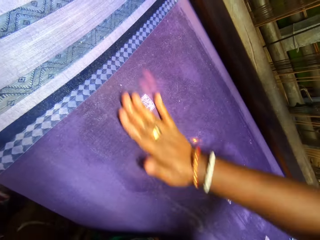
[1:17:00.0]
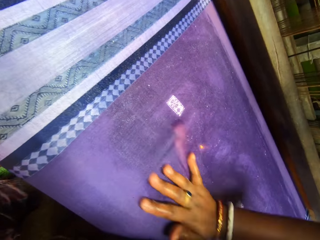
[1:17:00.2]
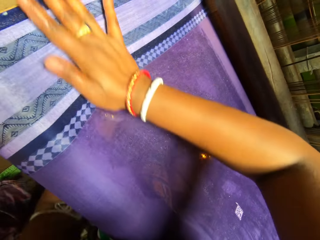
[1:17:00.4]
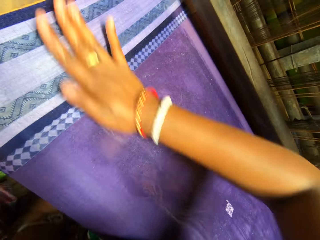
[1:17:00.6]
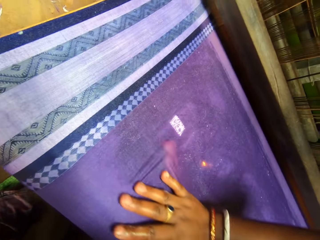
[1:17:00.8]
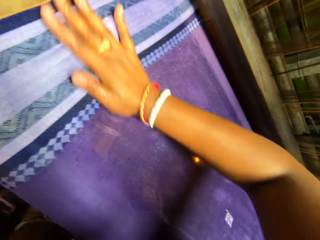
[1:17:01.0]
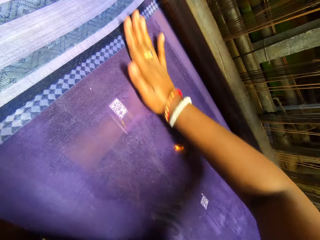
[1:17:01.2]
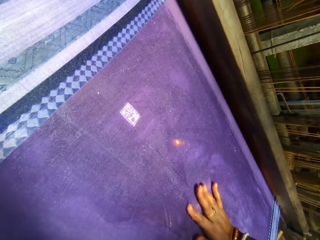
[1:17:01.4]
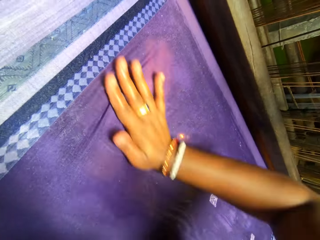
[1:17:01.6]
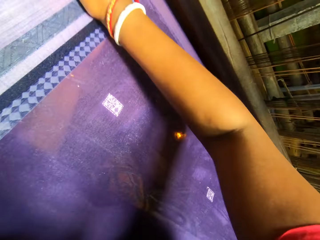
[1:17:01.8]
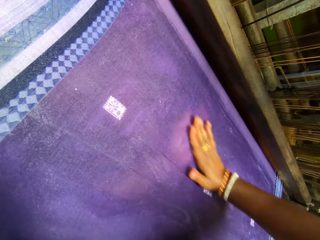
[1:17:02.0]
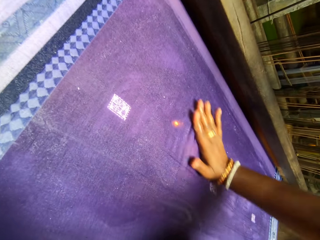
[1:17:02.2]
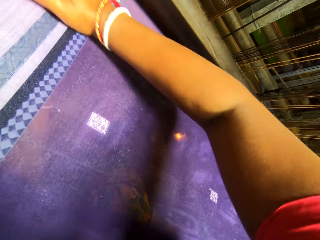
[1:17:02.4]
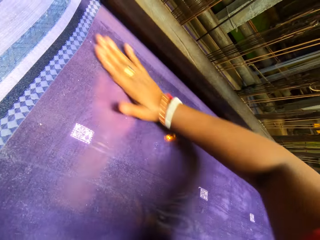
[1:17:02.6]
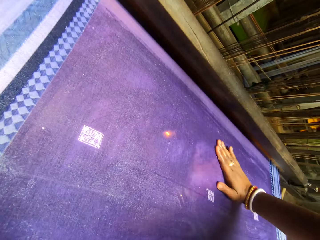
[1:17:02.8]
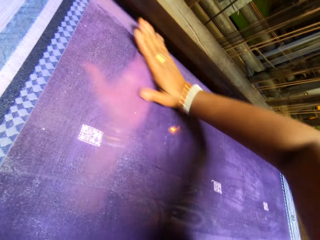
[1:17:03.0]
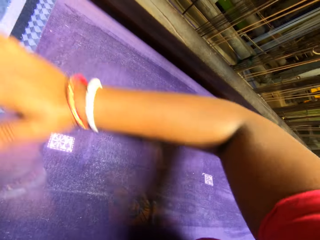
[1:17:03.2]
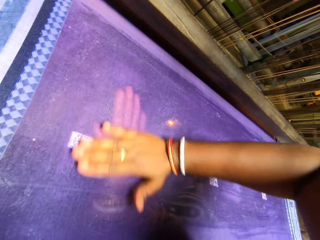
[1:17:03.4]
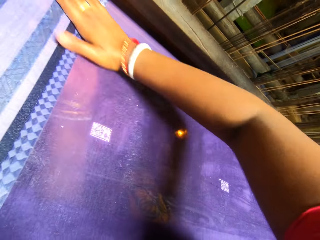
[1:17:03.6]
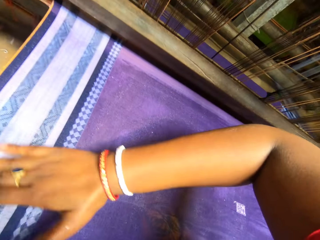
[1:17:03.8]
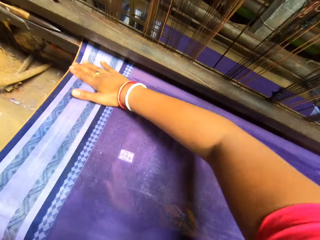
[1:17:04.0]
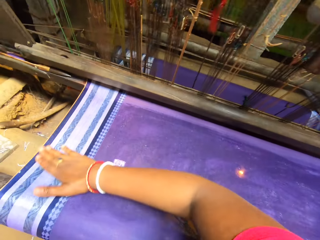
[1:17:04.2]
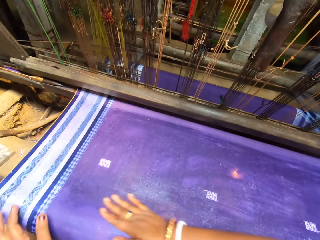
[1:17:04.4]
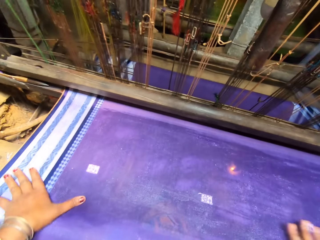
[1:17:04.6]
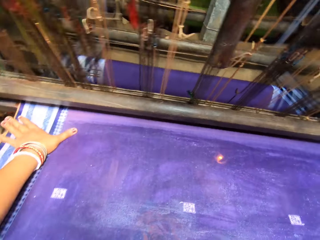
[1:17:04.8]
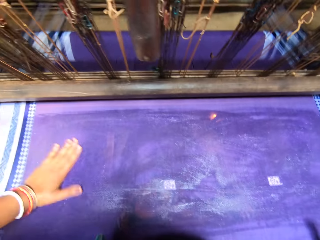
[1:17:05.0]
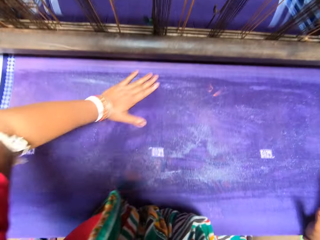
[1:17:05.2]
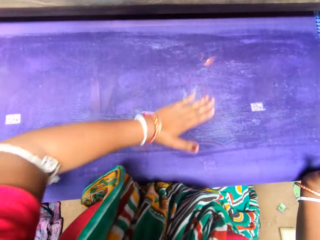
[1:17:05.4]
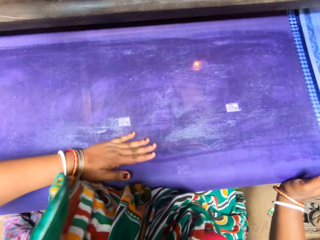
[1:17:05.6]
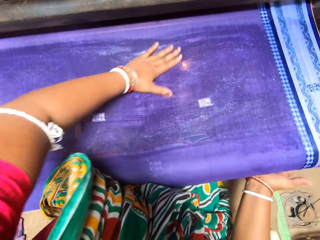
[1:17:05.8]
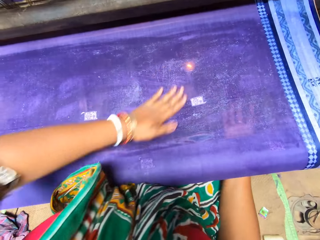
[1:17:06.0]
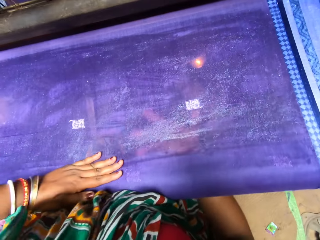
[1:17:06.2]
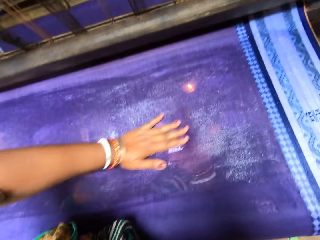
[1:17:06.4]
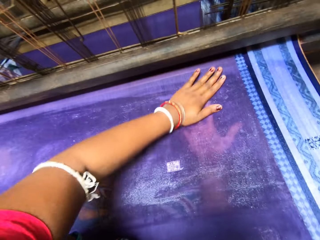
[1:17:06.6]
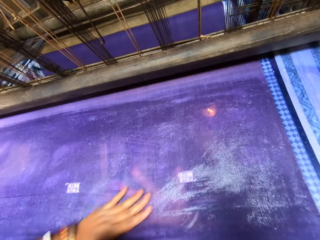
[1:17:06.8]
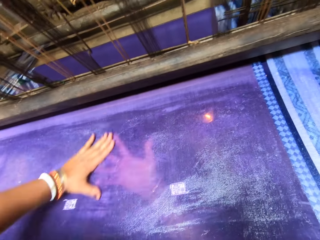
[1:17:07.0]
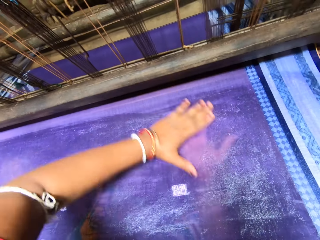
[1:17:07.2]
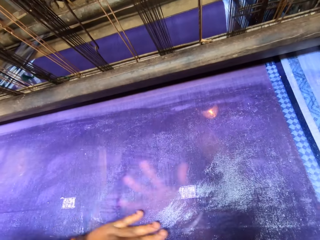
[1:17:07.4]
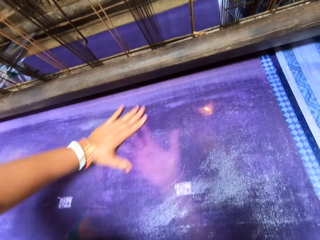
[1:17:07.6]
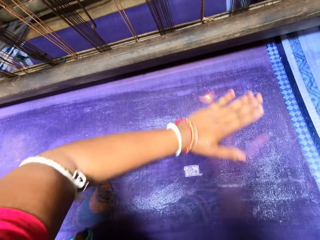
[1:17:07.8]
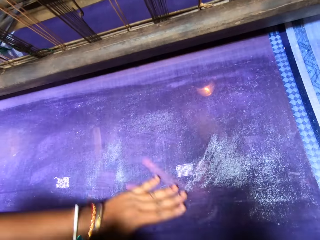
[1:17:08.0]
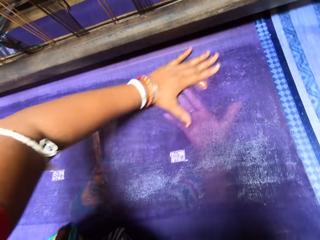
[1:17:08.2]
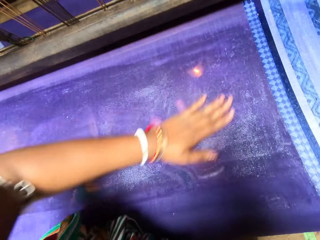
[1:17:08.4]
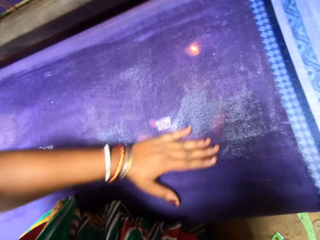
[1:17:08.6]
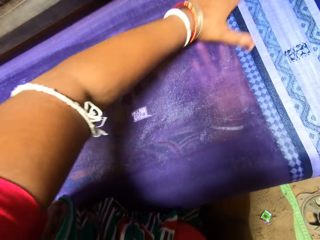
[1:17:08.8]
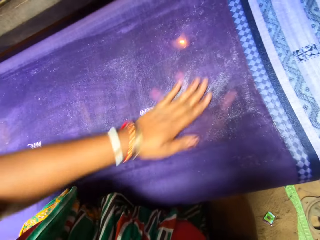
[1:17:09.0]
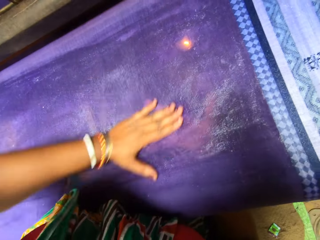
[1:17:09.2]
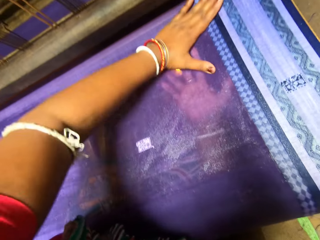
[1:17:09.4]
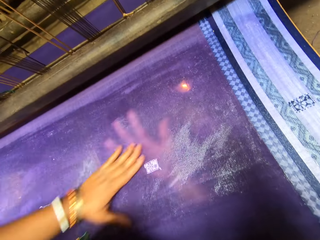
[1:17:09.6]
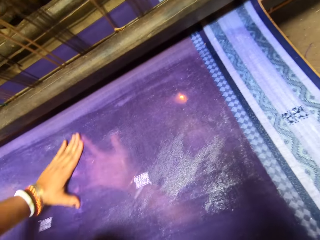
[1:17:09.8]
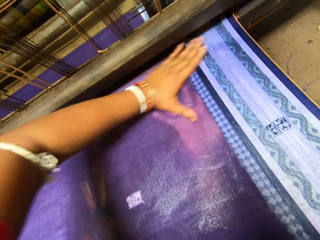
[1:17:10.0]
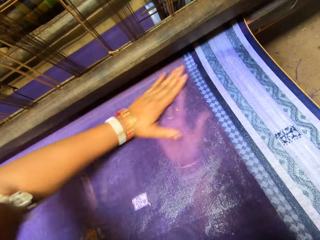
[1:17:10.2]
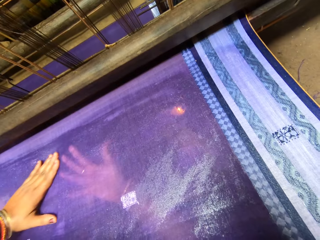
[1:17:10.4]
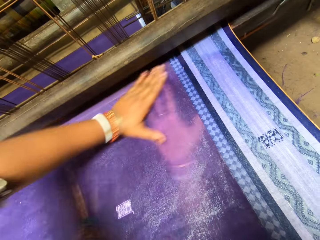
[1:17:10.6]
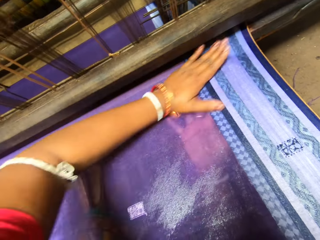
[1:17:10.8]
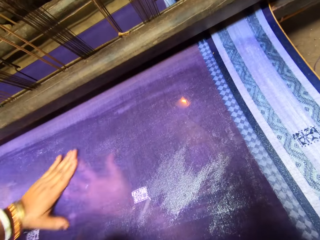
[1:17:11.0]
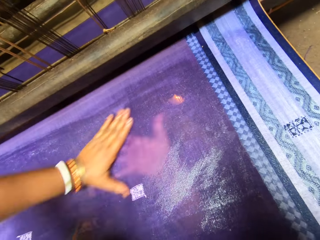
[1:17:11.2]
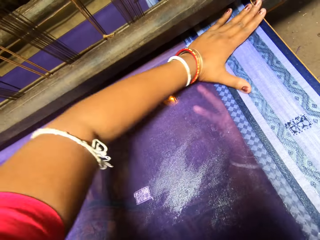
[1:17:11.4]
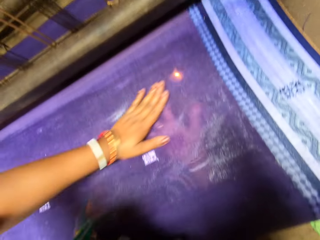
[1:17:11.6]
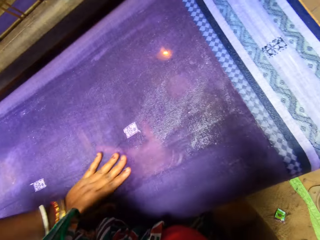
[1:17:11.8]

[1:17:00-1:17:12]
The camera wearer rubs the fabric's surface with her left hand. She rubs the fabric with both hands.

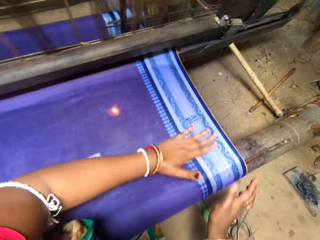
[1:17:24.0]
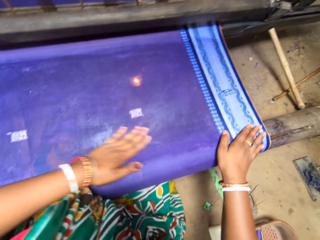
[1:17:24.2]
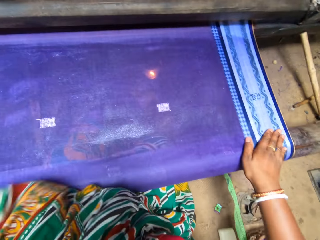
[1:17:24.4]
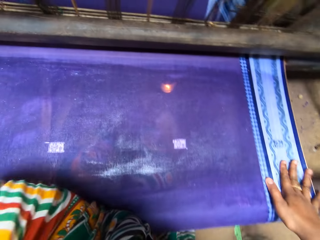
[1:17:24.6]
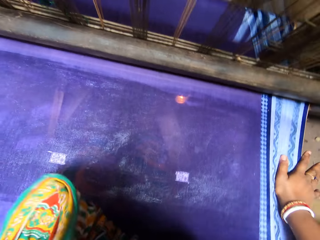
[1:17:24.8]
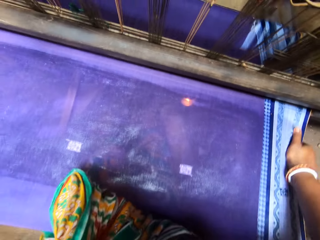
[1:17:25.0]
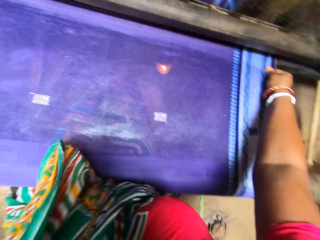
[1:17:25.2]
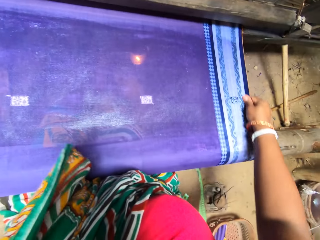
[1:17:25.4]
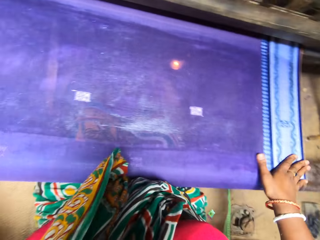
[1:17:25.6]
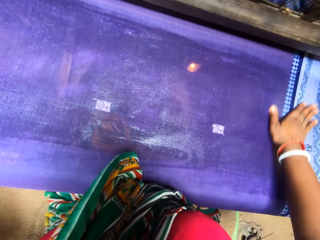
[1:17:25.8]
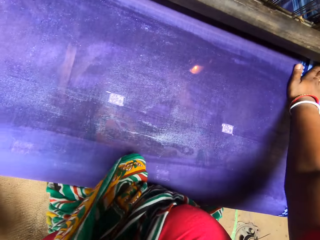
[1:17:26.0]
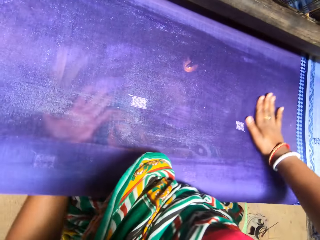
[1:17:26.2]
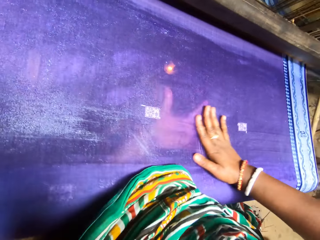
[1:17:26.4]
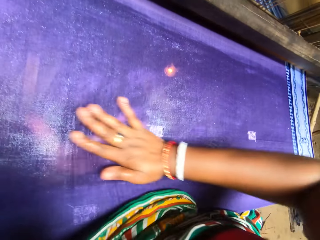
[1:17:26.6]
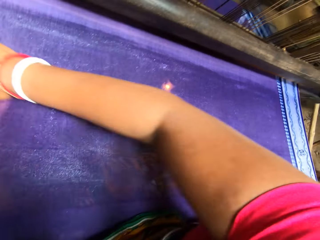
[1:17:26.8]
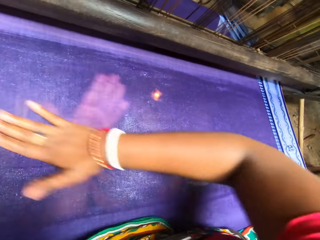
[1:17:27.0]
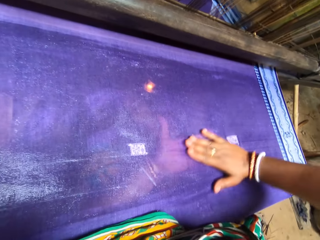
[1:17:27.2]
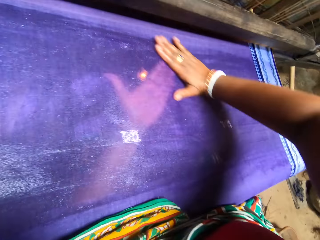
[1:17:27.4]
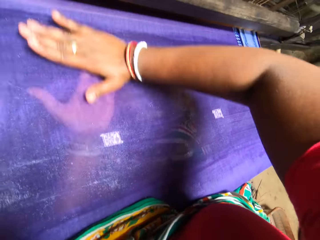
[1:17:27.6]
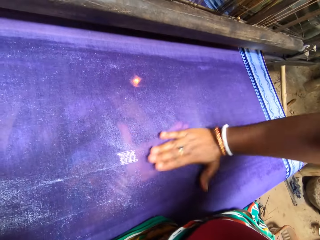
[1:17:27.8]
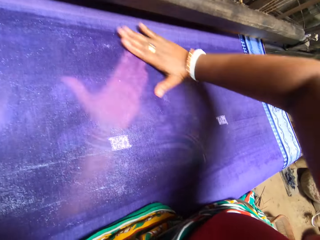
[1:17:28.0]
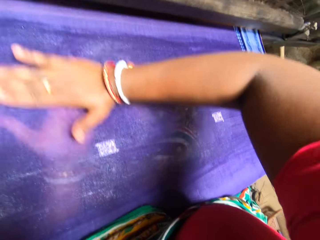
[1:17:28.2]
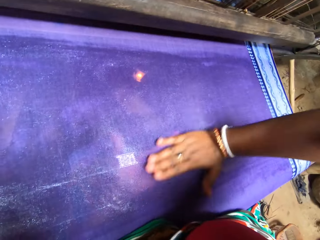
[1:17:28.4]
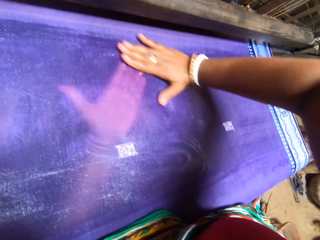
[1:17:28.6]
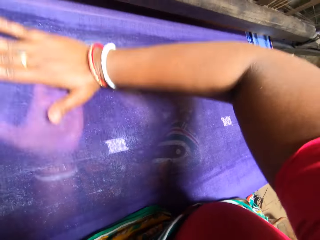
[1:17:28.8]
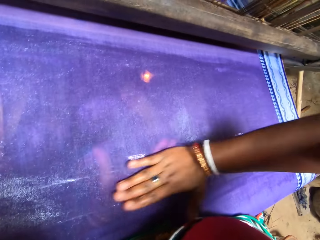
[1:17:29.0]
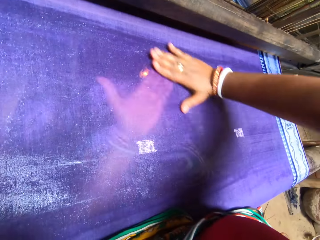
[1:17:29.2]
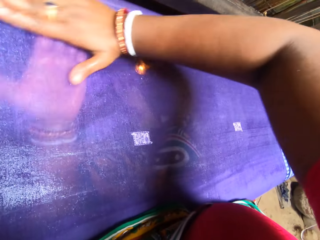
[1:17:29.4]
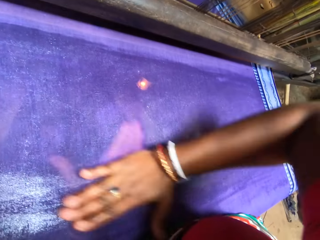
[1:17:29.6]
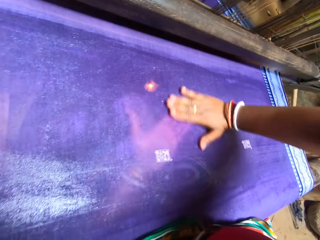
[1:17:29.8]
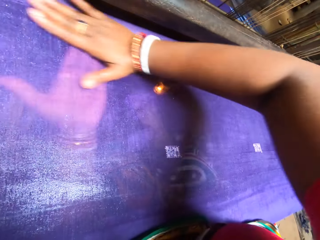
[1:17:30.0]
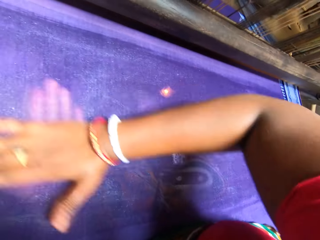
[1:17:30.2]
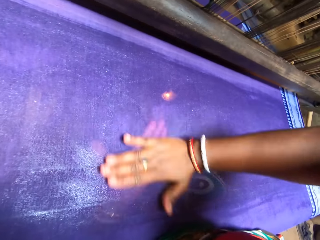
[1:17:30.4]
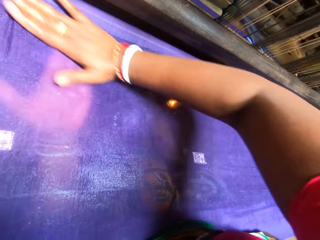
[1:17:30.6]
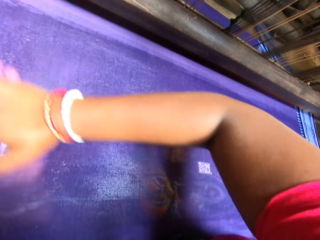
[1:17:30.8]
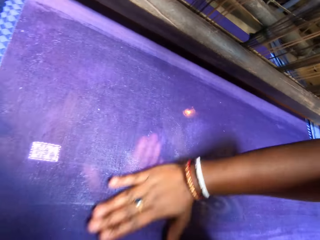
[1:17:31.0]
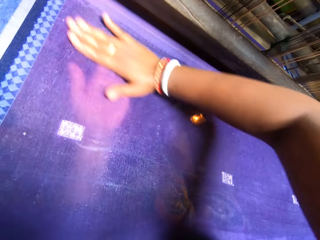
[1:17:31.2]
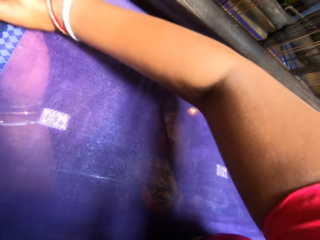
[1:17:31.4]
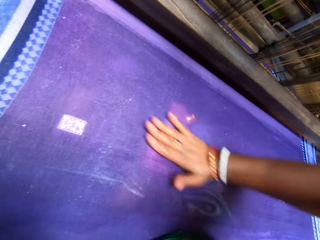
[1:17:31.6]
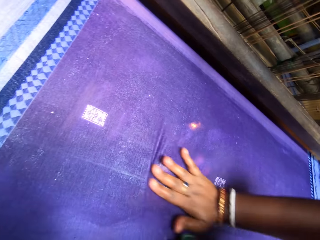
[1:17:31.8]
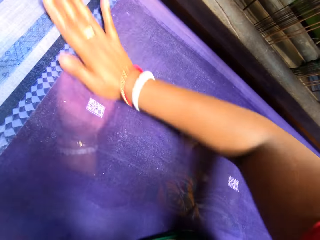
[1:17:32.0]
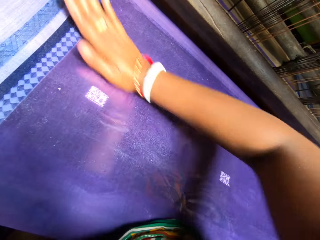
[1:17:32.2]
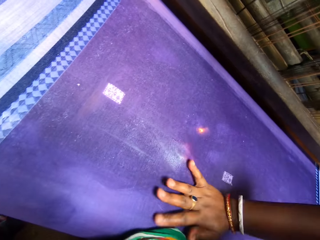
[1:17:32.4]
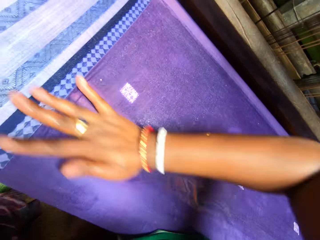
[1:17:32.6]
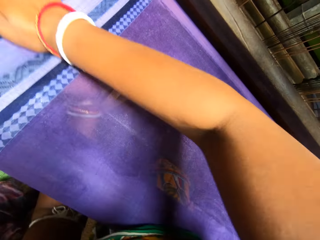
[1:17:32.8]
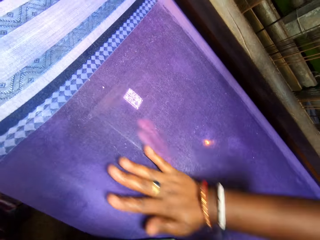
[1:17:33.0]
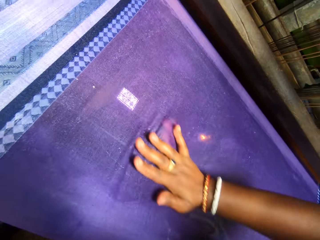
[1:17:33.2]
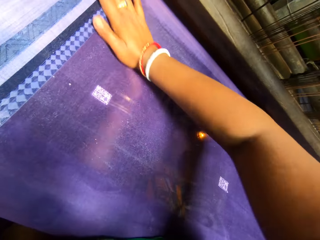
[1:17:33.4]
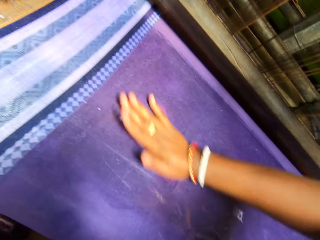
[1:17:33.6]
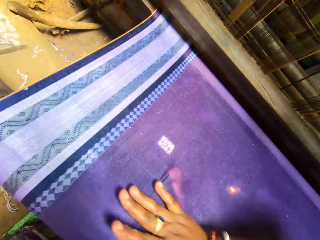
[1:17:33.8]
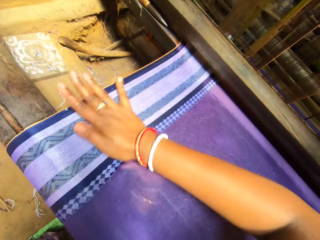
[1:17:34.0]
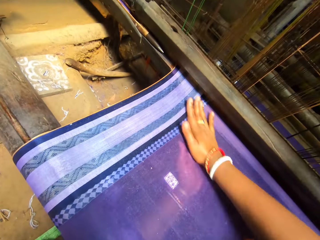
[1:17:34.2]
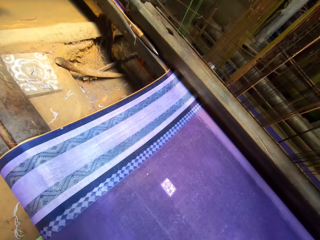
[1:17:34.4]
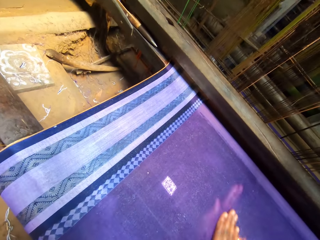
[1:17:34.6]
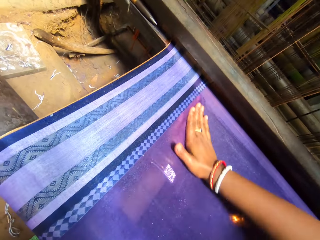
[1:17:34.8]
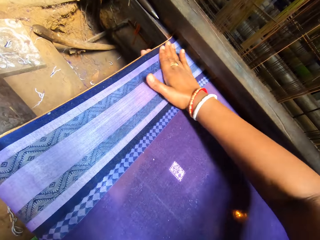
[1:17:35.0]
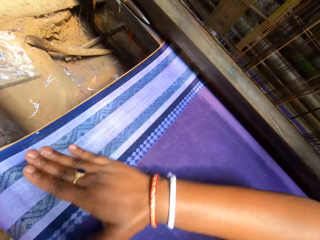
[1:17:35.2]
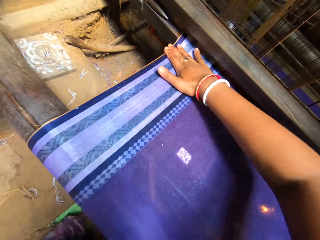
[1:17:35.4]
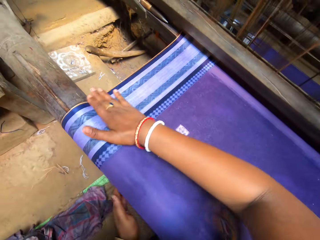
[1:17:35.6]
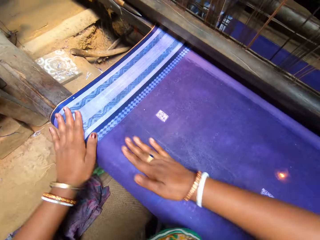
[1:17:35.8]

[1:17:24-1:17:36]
The camera wearer rubs the fabric's surface with his right hand. He rubs the fabric with both hands.
